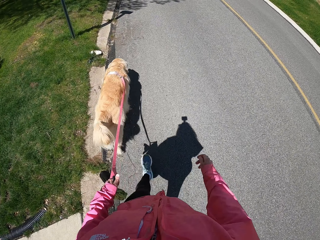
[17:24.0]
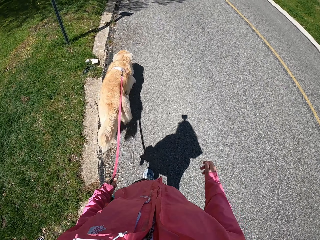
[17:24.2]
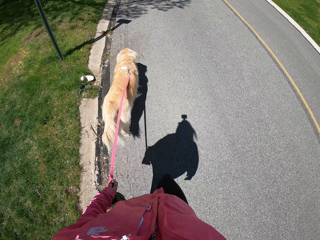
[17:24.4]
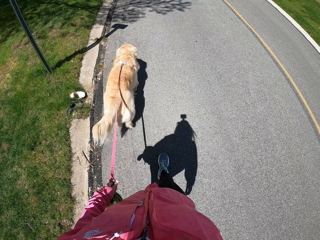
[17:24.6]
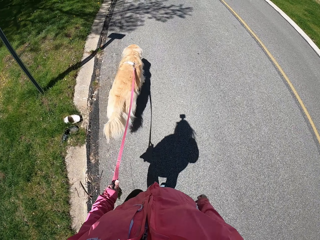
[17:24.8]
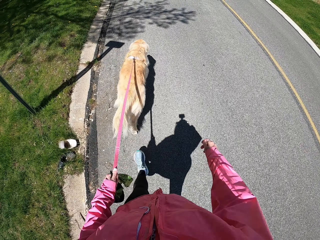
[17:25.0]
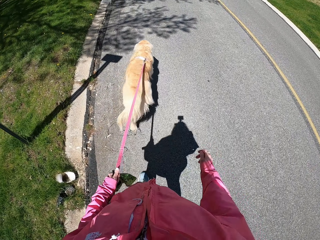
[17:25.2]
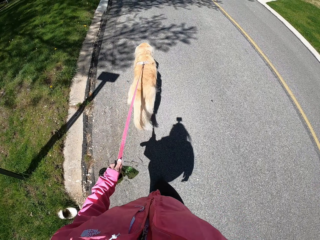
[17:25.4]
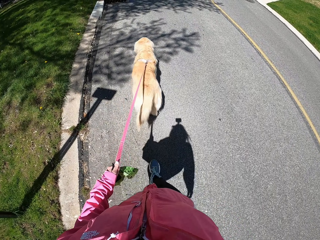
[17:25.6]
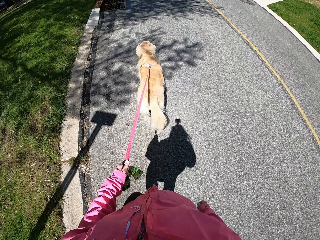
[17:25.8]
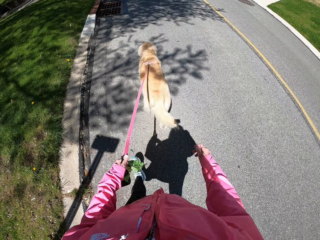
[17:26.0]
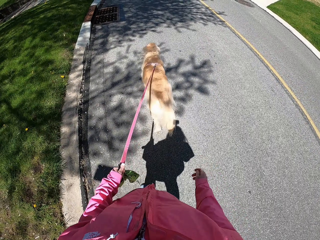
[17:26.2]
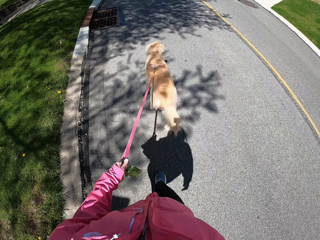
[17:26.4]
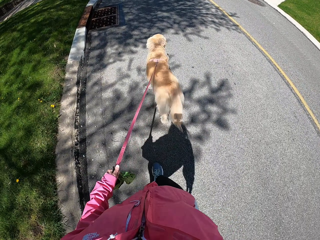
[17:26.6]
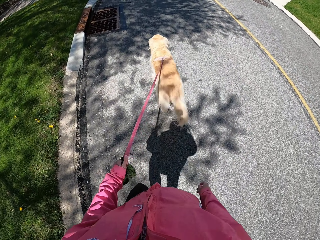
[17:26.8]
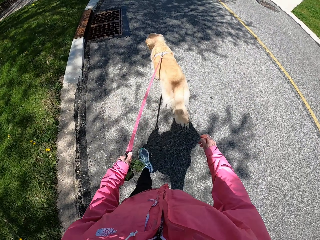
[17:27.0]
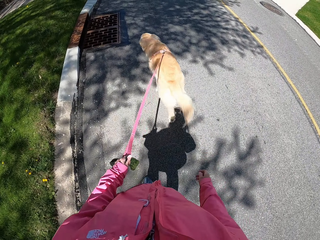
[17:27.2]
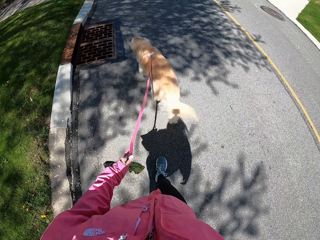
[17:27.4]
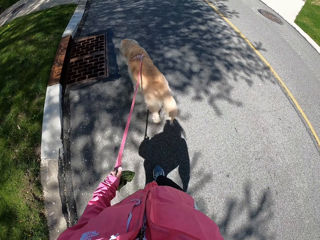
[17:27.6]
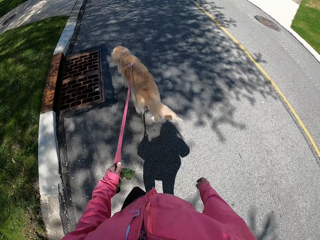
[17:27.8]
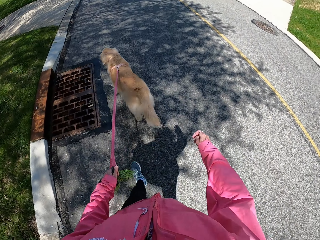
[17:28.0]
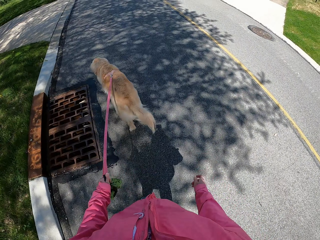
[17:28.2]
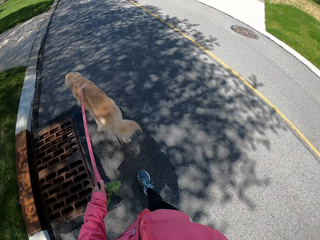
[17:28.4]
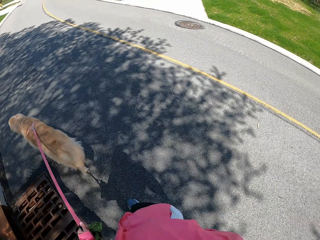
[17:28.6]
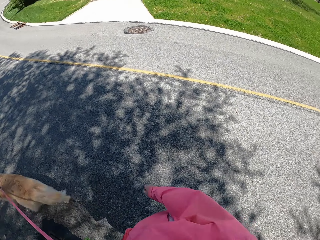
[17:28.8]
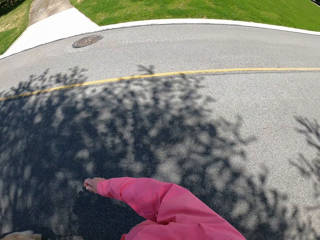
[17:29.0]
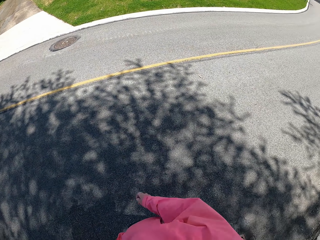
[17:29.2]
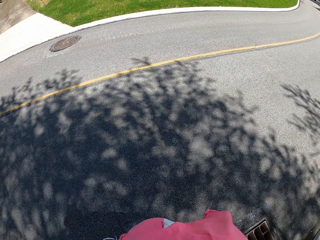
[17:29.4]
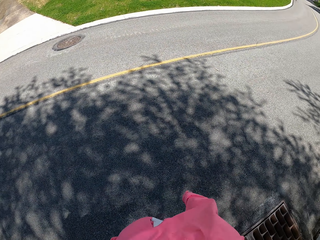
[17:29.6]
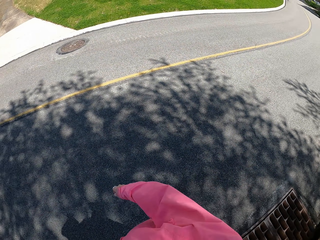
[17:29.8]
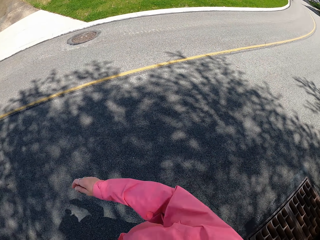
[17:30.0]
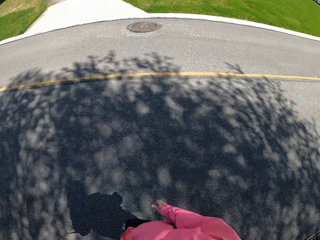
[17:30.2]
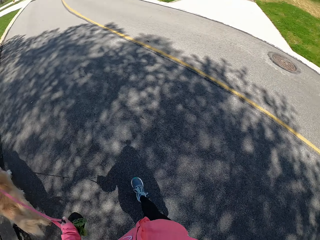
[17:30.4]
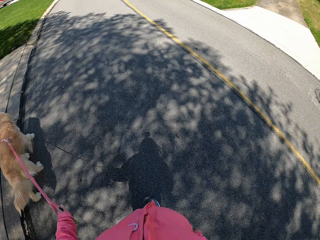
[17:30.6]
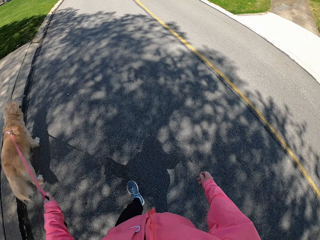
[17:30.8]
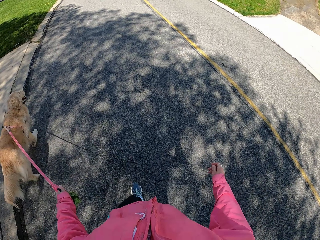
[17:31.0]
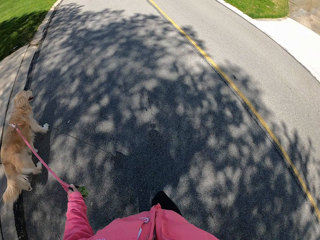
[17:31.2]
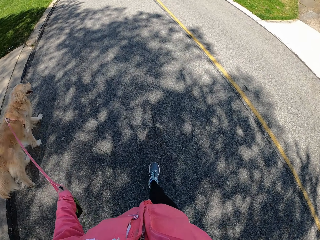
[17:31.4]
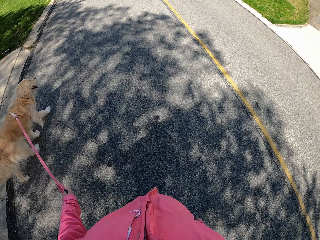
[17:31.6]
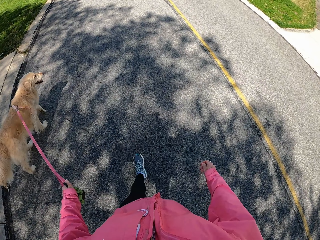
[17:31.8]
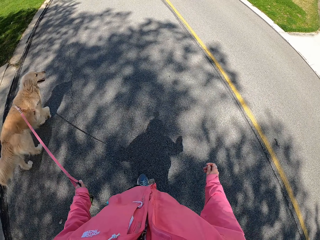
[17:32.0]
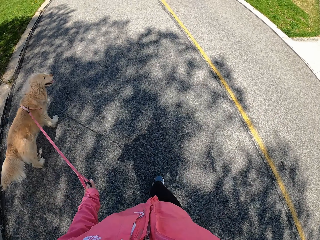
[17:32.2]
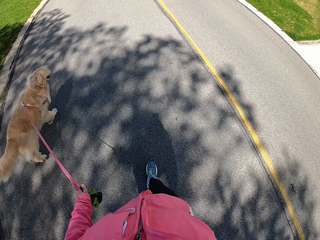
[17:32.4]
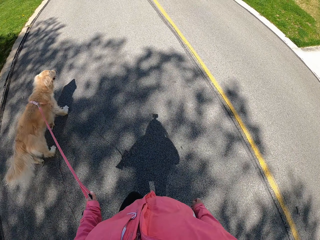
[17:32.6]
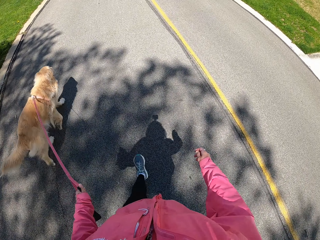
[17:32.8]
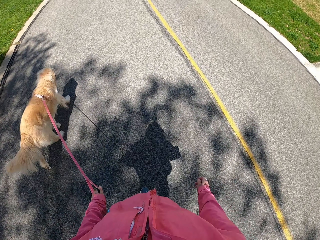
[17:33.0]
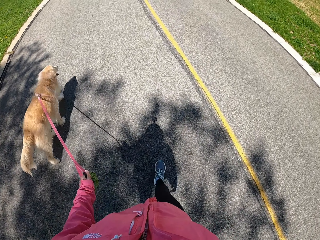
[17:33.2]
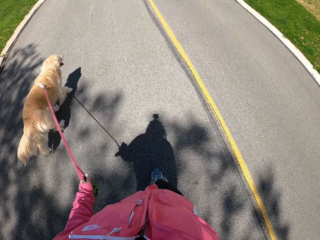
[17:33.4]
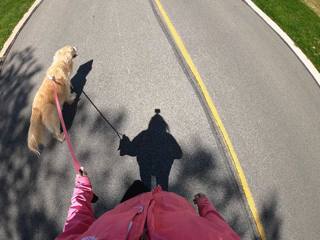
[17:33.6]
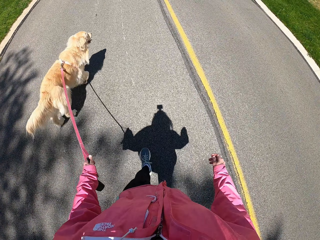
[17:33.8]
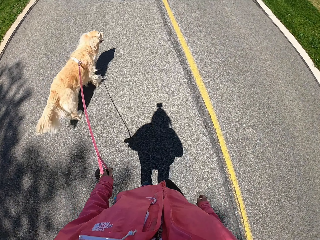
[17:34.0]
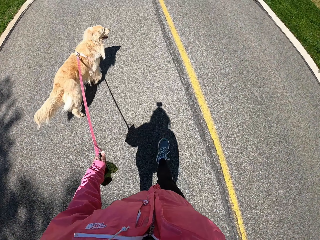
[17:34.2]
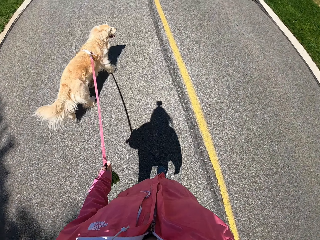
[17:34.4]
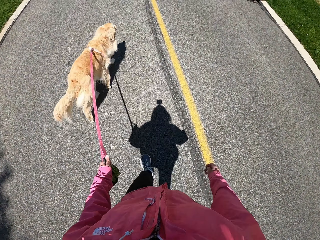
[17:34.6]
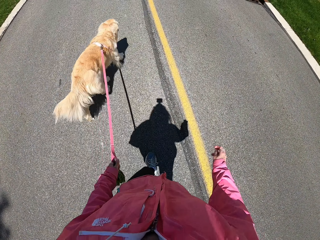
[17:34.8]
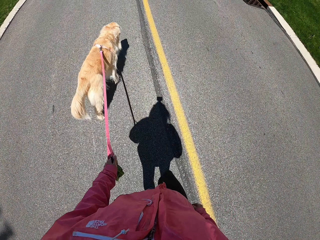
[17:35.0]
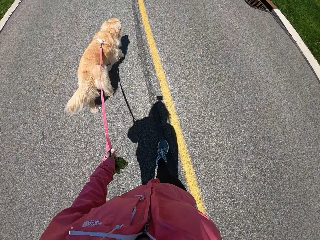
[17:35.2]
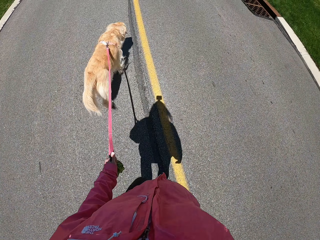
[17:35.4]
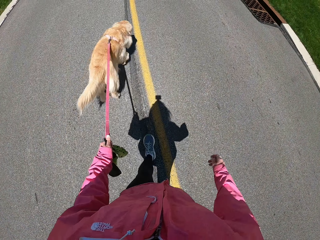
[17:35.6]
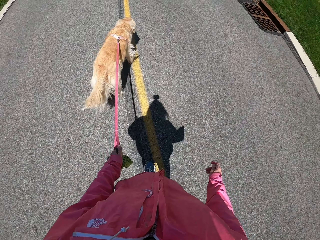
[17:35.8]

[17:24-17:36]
The camera wearer looks on the road side.

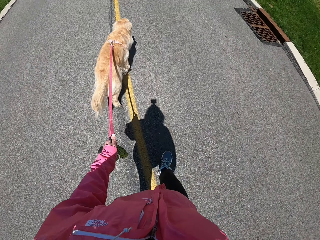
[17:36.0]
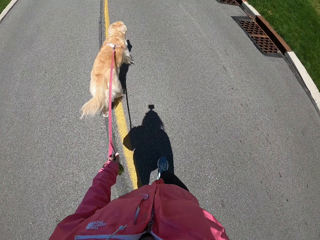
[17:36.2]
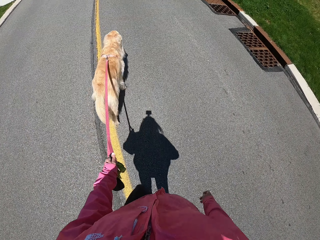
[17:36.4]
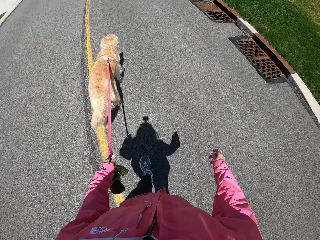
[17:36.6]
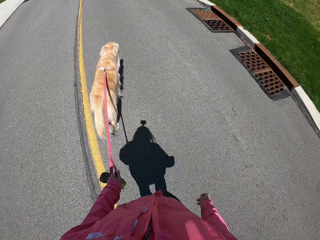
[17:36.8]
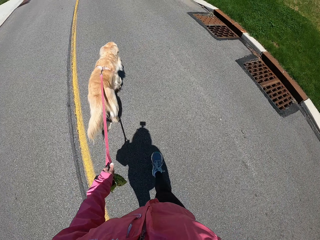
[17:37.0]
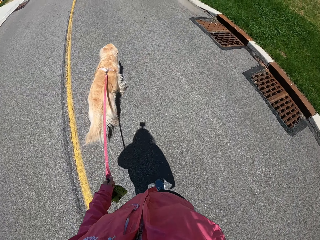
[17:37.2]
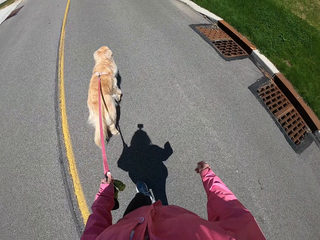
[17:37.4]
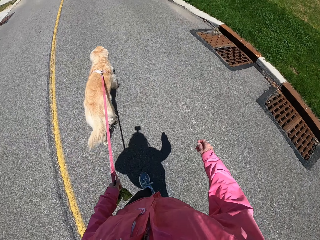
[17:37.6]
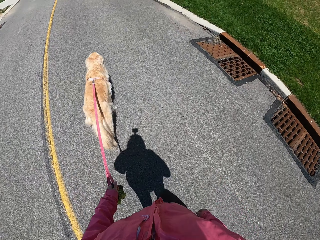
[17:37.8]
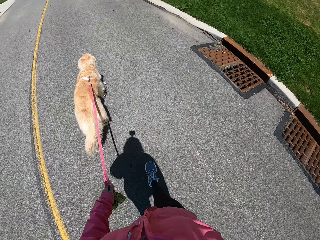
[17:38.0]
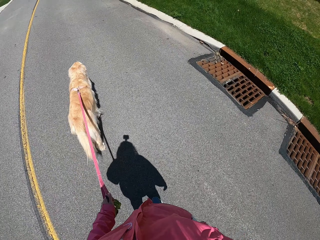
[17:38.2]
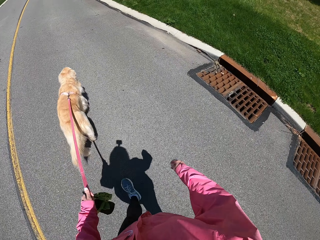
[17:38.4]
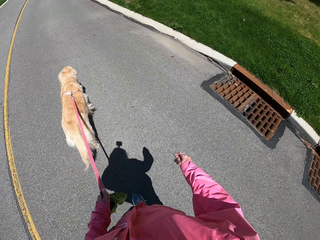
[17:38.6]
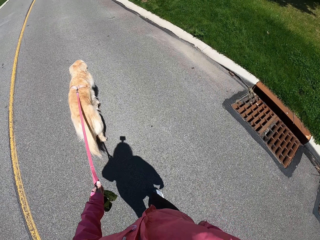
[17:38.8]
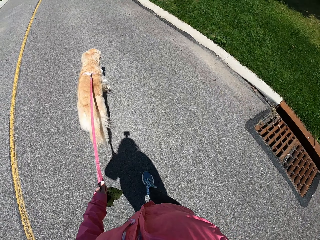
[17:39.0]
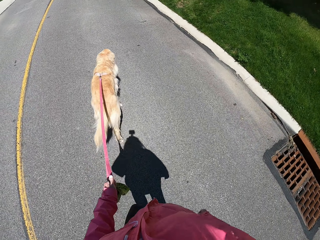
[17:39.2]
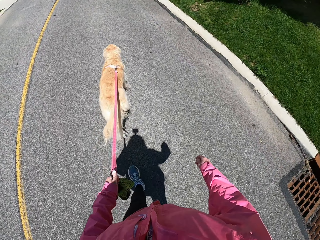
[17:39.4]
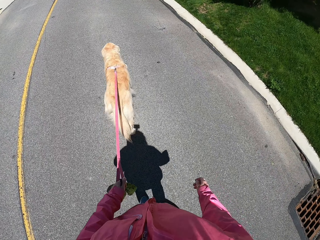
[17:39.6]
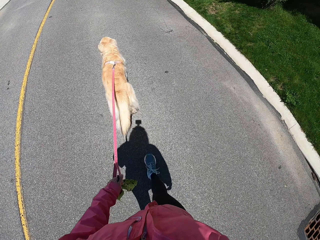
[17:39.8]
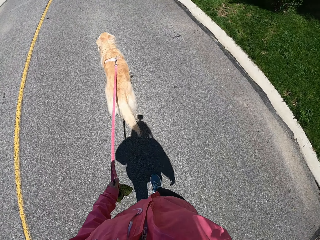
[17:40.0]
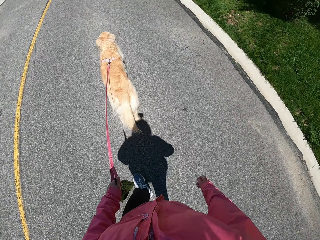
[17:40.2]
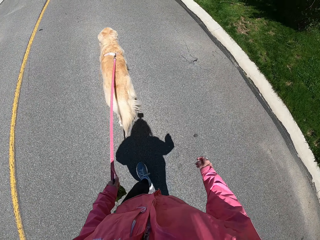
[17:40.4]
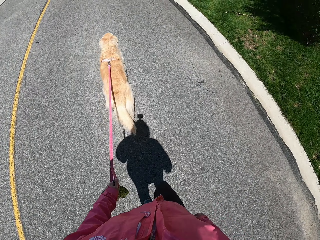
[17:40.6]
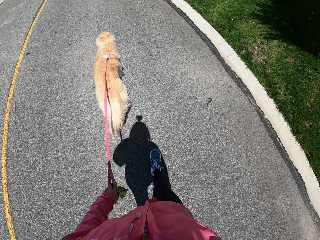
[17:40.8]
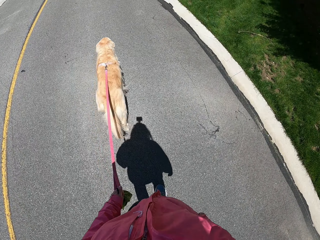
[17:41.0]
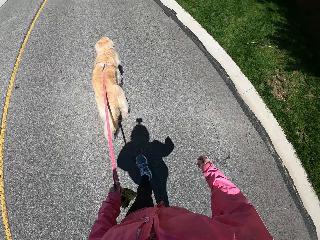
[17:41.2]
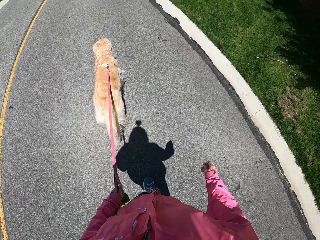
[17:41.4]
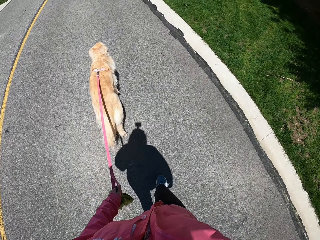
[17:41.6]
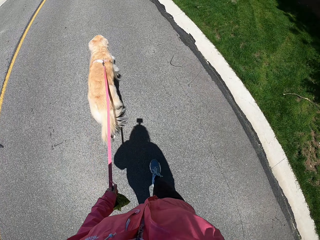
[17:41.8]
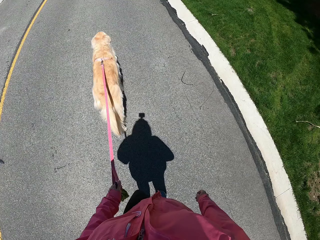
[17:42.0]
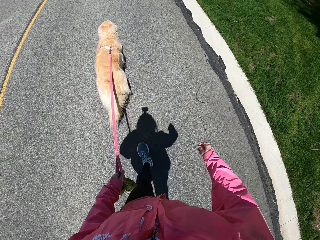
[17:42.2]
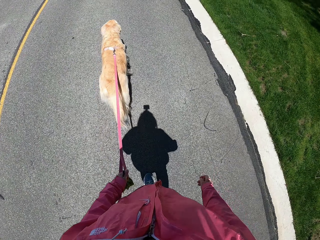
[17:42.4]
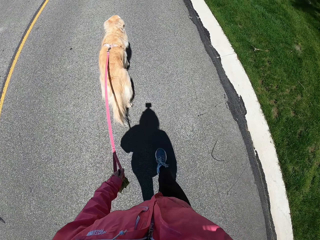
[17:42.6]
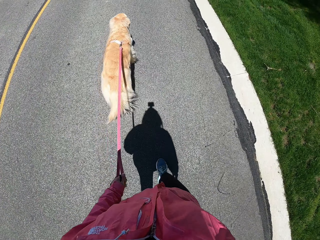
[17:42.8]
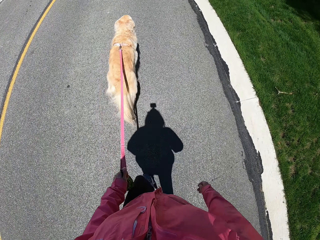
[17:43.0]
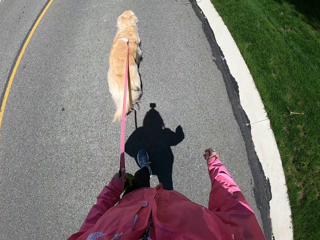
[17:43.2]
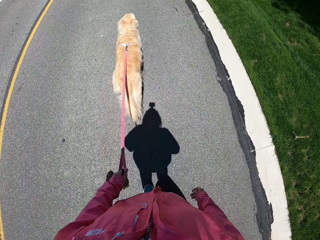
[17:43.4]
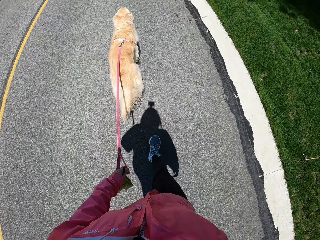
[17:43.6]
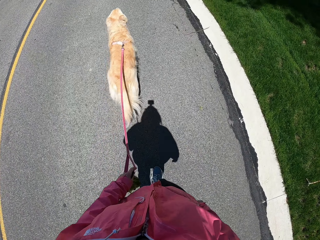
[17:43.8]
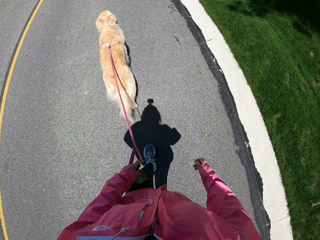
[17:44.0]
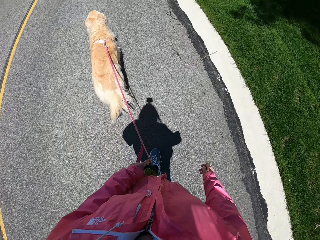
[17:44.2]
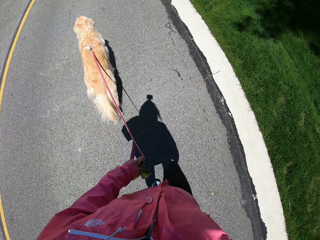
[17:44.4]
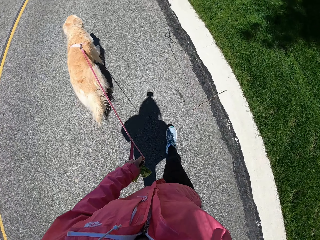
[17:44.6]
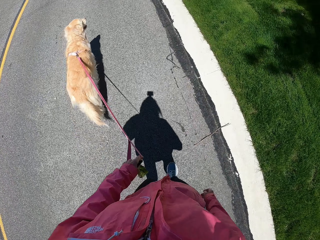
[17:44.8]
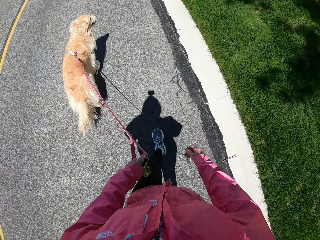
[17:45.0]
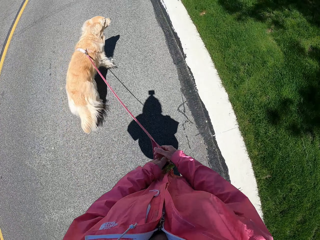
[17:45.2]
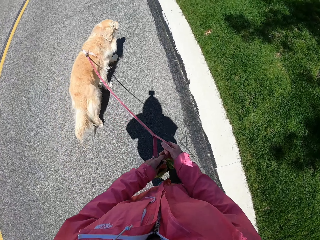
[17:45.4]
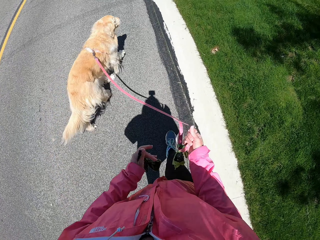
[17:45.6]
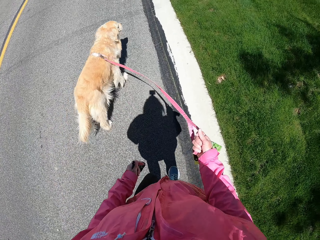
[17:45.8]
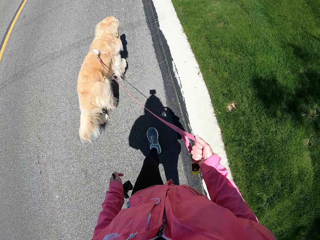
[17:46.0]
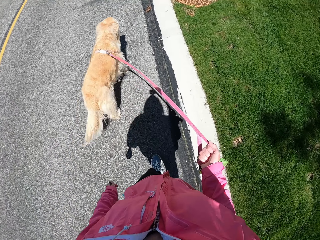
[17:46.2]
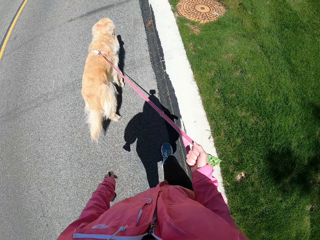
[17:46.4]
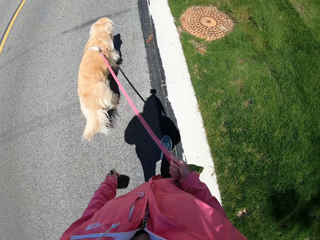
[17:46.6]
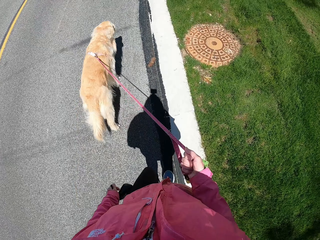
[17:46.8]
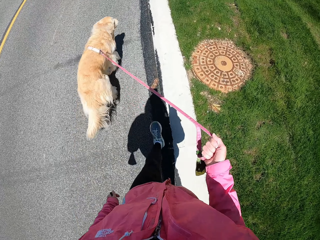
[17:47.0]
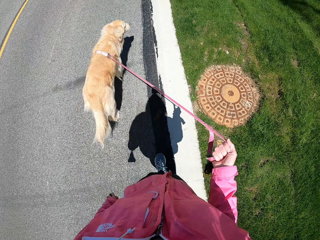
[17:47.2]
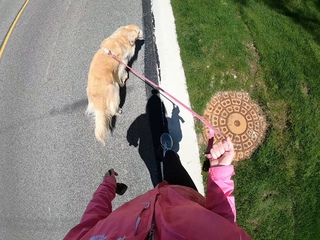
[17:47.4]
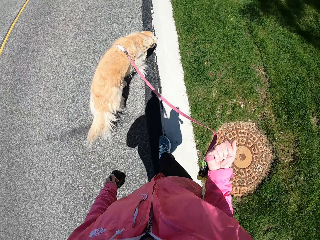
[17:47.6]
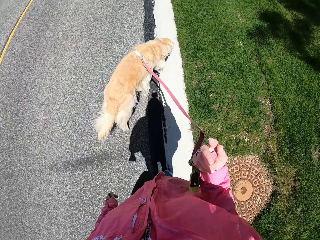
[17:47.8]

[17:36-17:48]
The camera wearer holds a dog leash with her right hand. She changes the rope from the left hand to the right hand.
